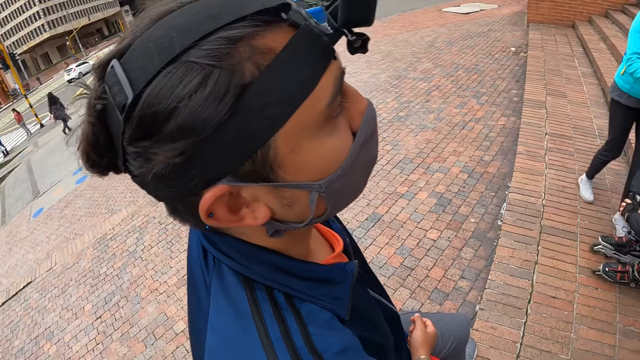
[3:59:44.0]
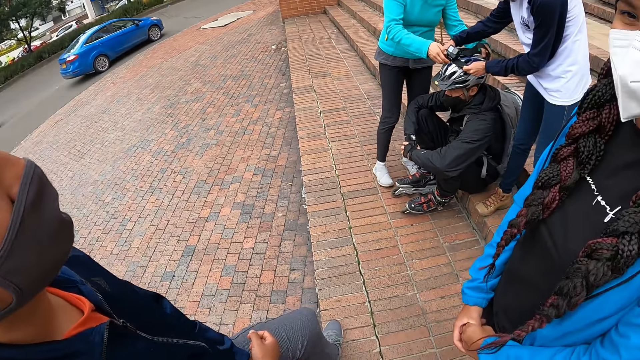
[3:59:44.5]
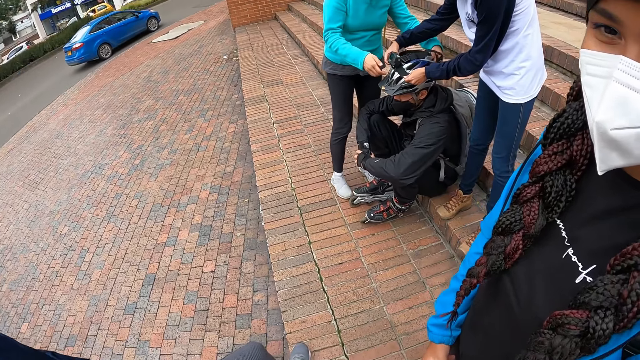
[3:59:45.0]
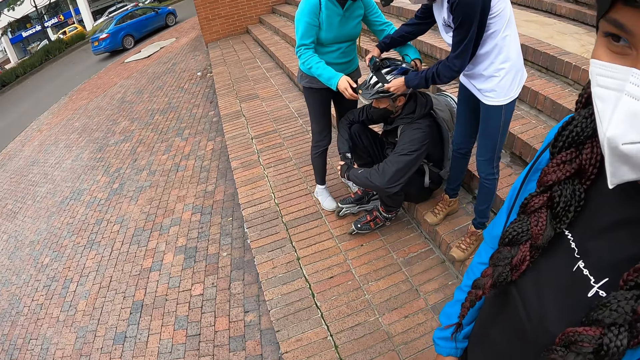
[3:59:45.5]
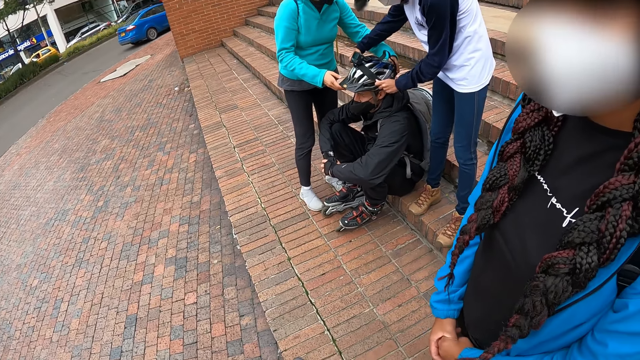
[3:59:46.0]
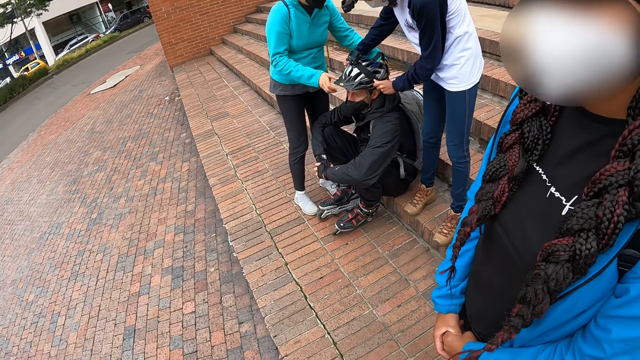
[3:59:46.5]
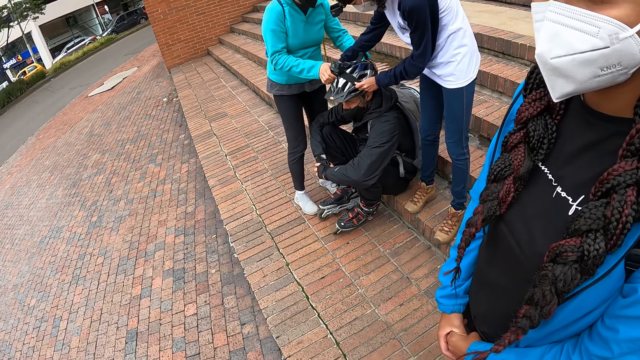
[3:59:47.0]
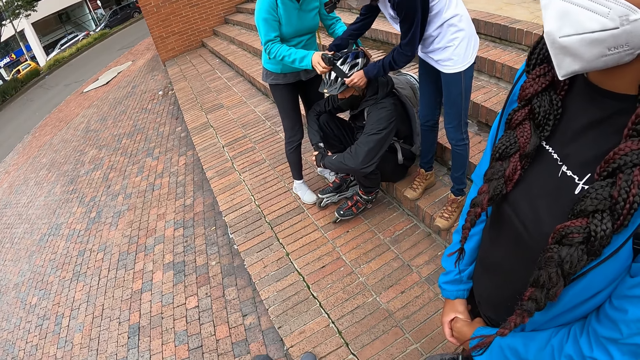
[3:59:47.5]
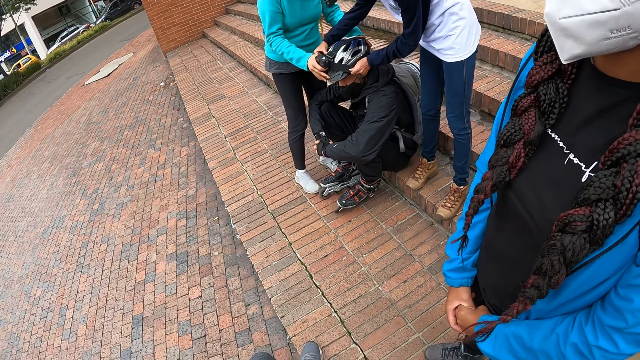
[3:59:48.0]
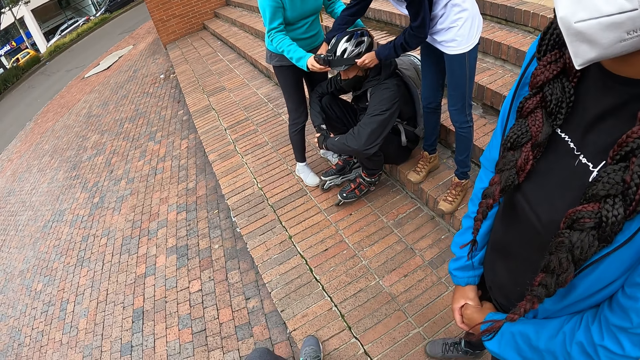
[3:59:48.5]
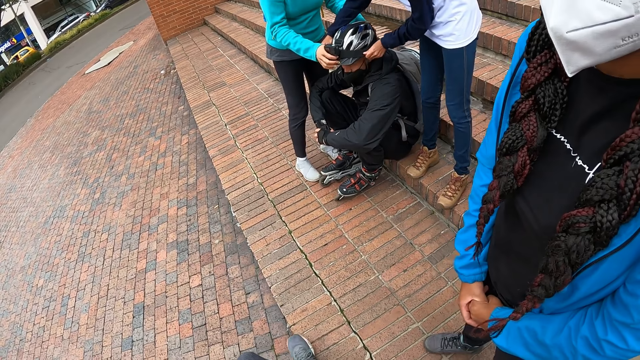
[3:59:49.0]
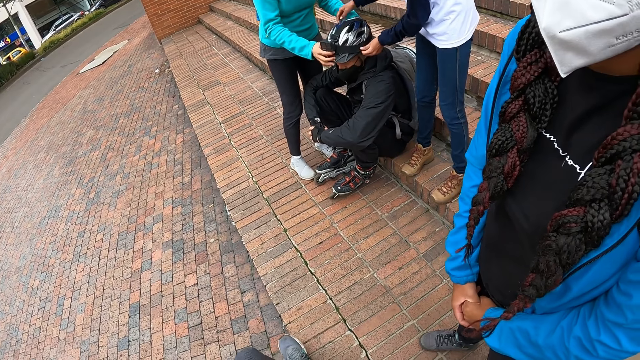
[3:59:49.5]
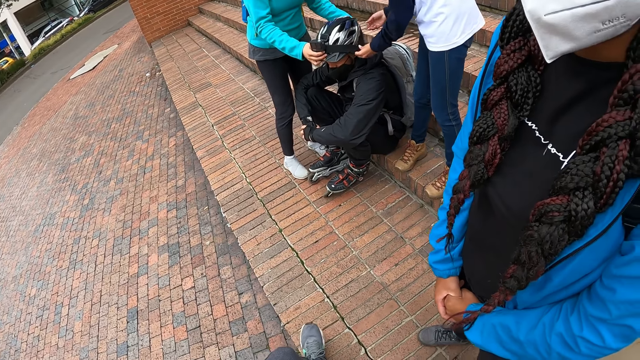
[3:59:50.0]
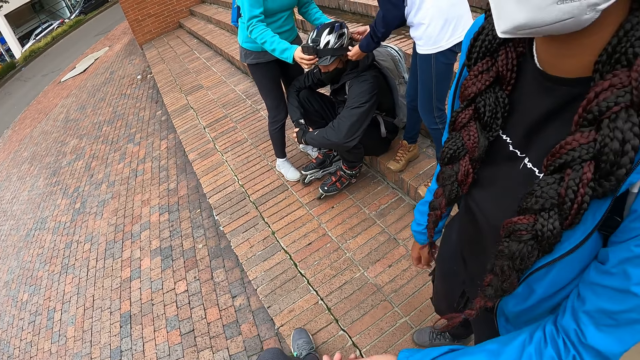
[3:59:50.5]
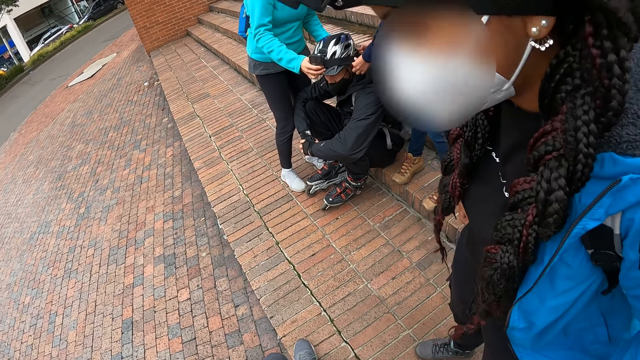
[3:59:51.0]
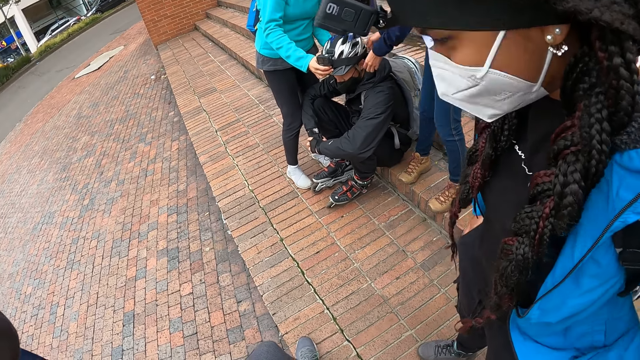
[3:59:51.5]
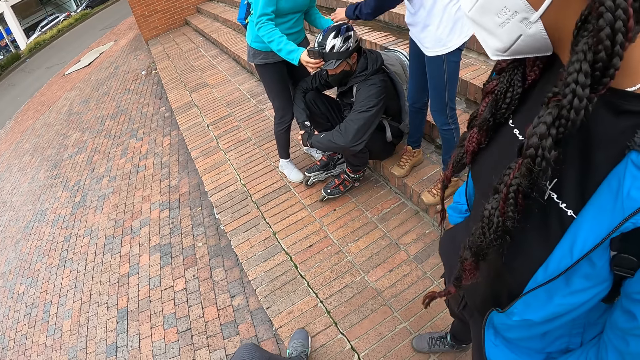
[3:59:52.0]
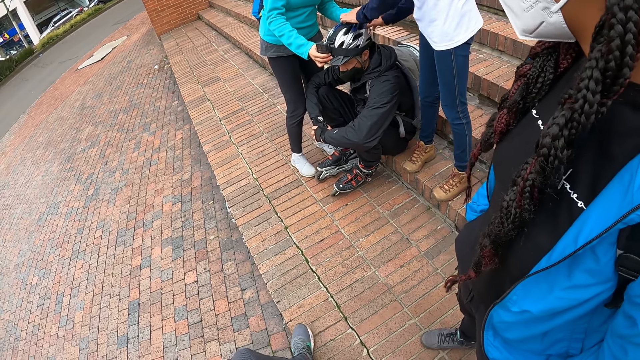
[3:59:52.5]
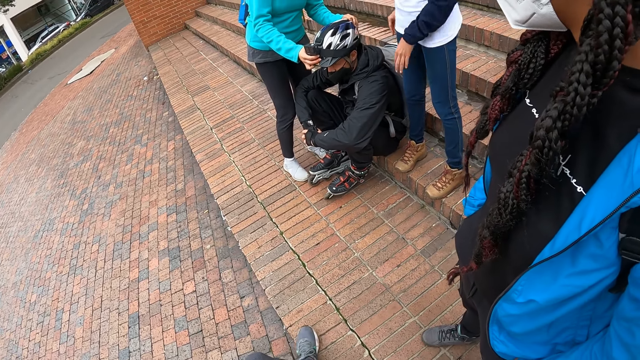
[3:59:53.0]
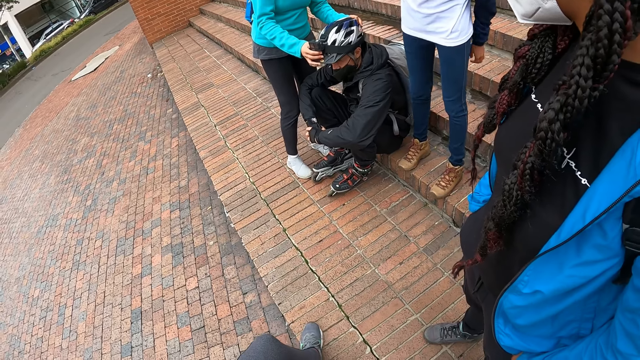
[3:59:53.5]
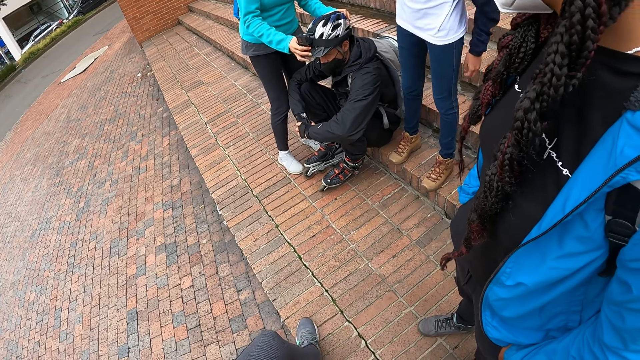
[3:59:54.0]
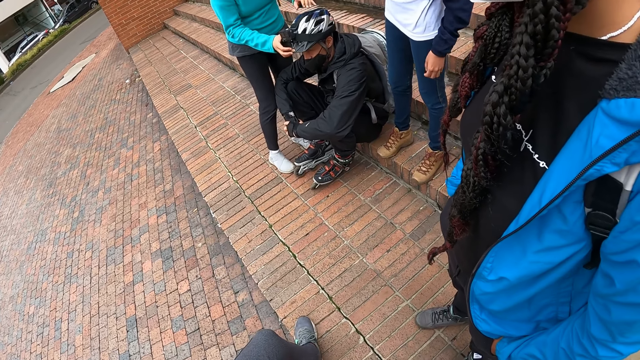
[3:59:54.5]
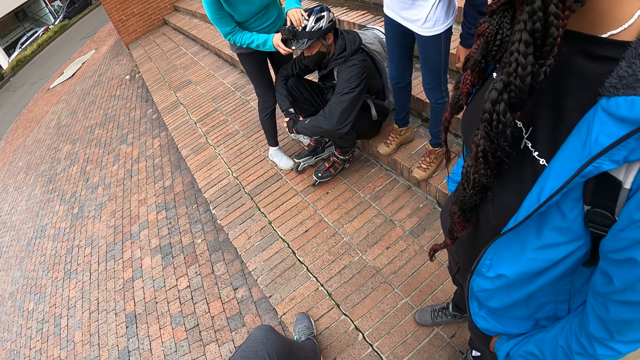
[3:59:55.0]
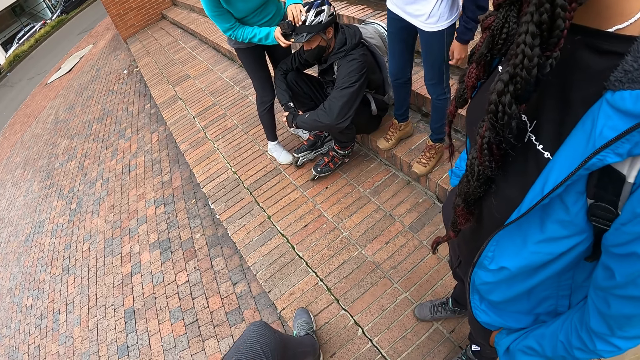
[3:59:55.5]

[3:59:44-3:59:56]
The woman and another woman fix the camera on the man's helmet with both hands. The first woman removes both hands from the camera on the man's helmet.

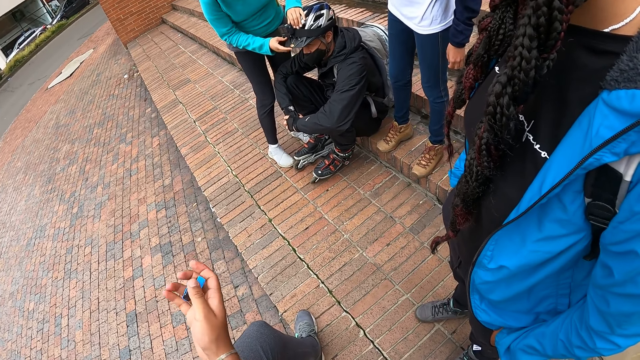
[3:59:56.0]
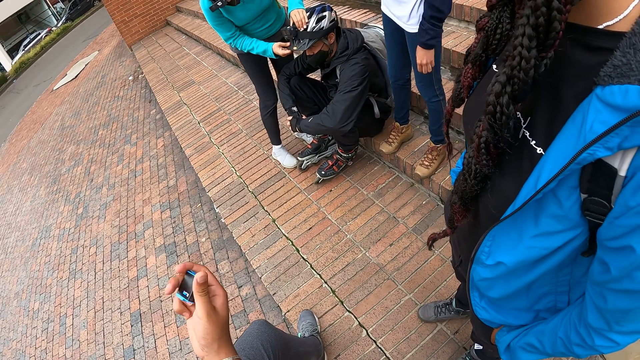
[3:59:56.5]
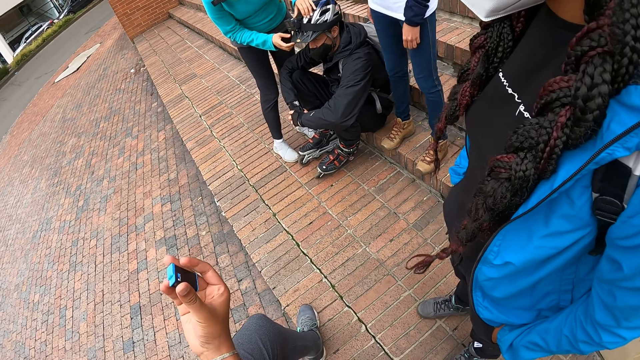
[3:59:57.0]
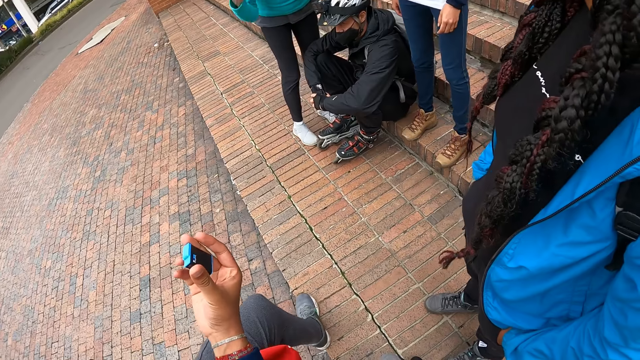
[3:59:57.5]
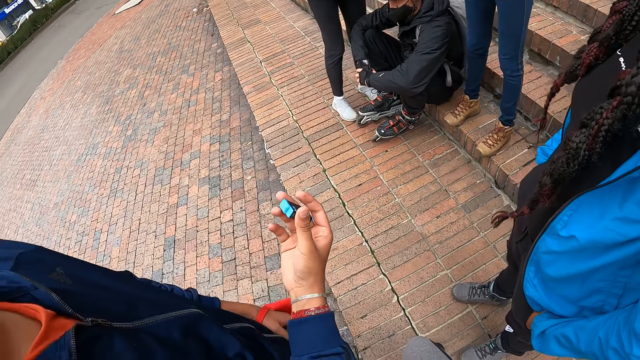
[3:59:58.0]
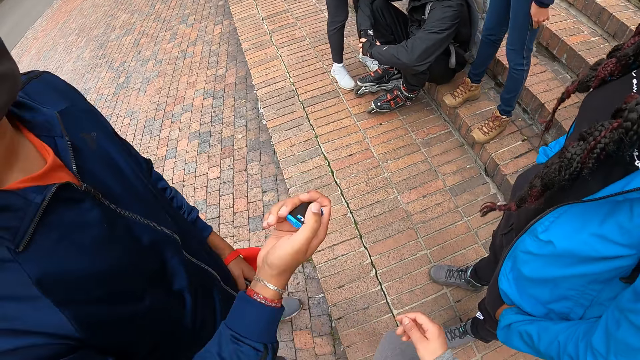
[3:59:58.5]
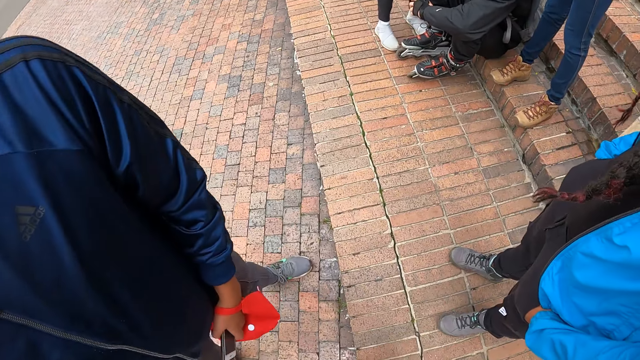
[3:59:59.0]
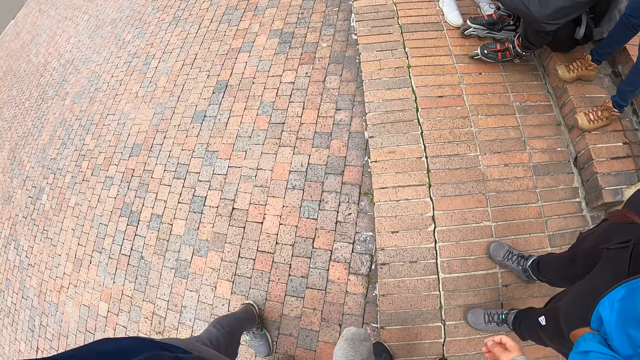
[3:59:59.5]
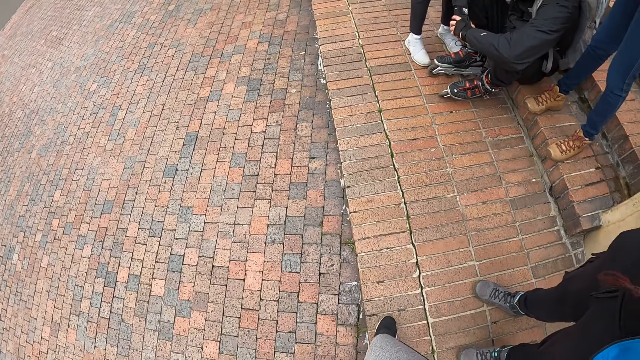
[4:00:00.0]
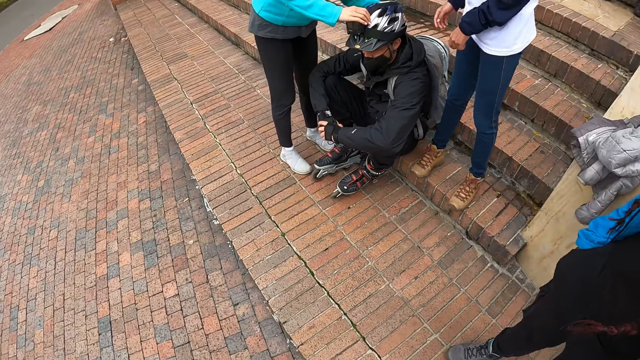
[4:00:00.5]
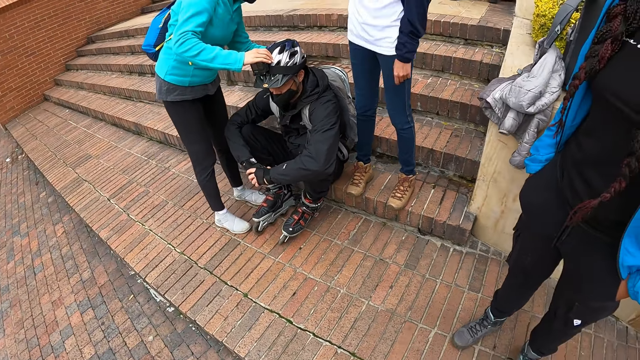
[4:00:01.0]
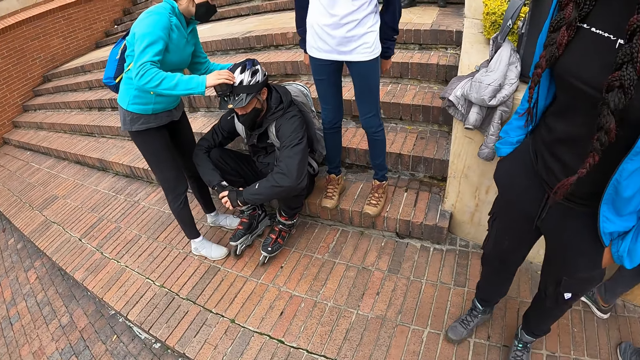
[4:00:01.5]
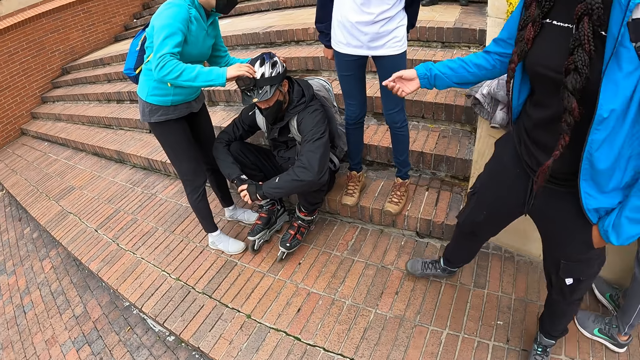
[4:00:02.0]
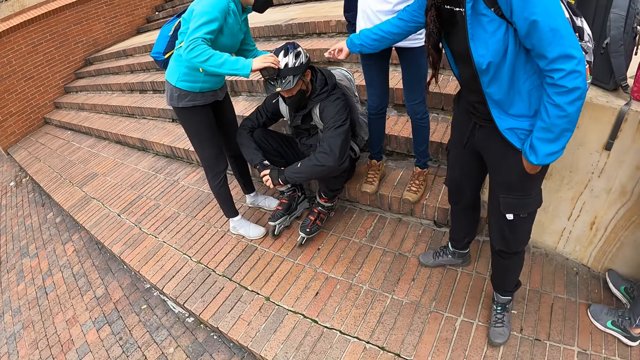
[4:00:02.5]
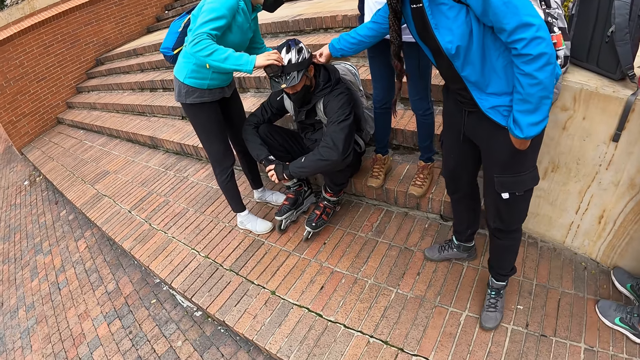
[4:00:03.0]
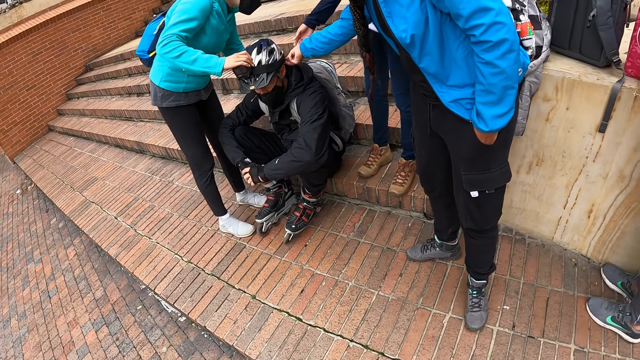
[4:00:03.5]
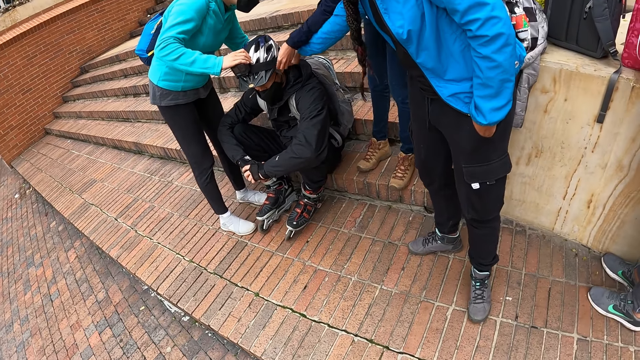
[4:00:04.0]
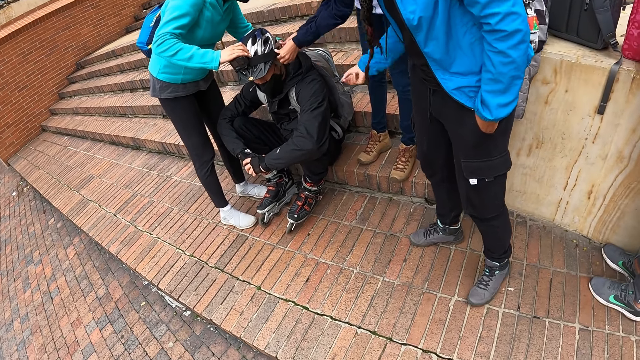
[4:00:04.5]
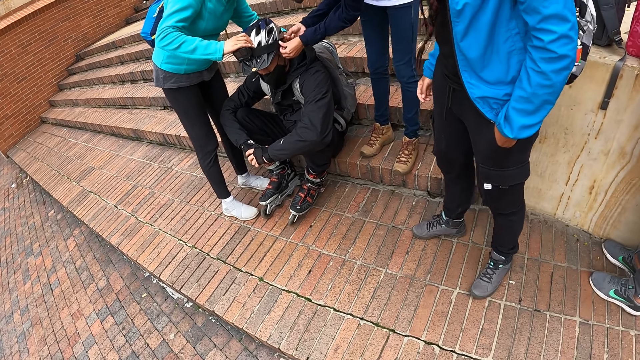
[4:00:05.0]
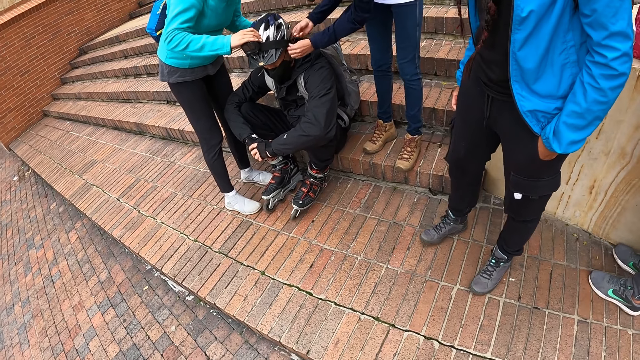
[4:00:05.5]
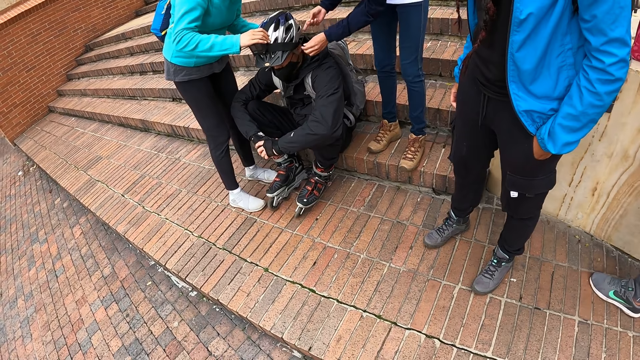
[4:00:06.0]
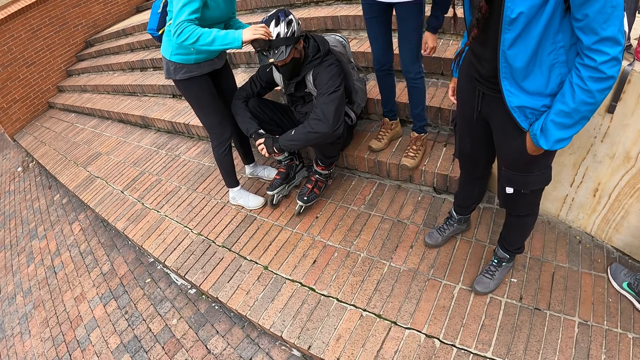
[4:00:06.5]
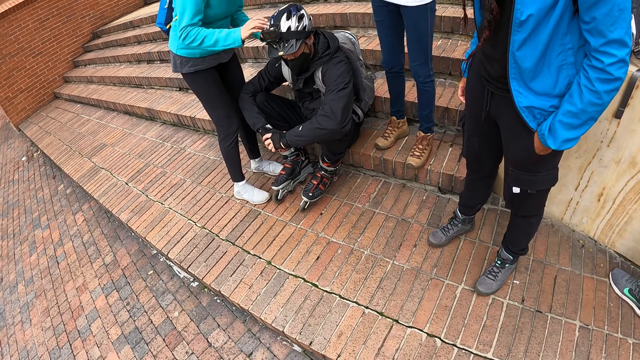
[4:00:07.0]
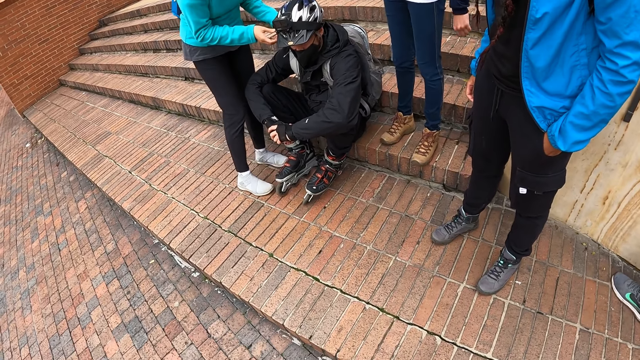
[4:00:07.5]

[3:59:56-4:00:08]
A man looks at the camera battery. A woman adjusts the camera on another man's helmet with her right hand. Another woman adjusts the camera on the other man's helmet with both hands. A person touches the camera strap. The first woman removes her right hand from the camera on the other man's helmet. The second woman removes both hands from the camera on the other man's helmet.
